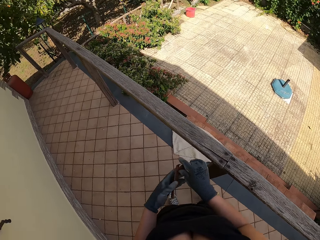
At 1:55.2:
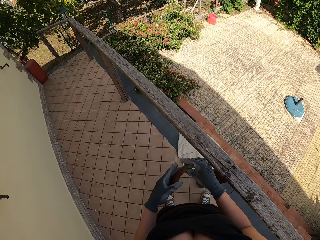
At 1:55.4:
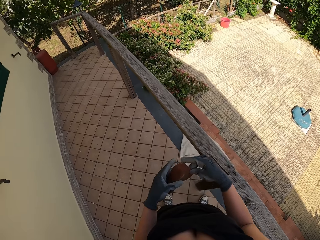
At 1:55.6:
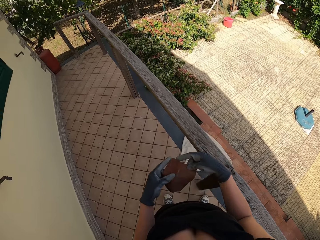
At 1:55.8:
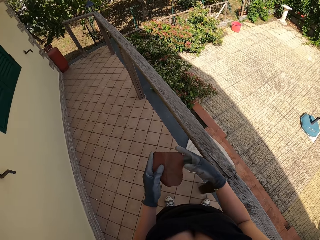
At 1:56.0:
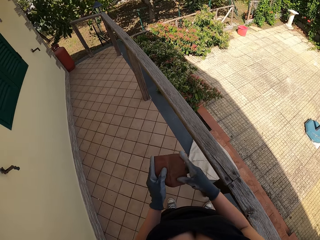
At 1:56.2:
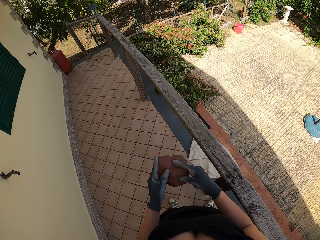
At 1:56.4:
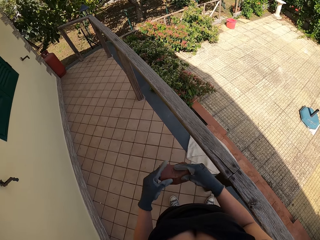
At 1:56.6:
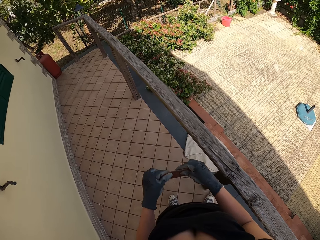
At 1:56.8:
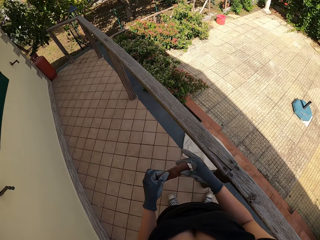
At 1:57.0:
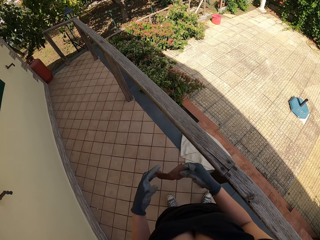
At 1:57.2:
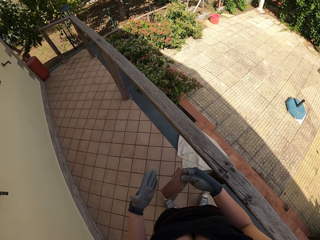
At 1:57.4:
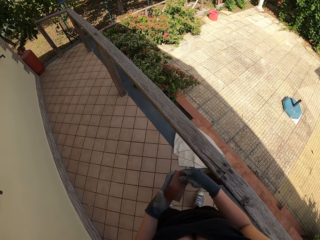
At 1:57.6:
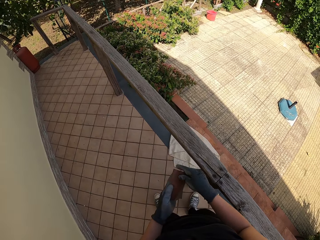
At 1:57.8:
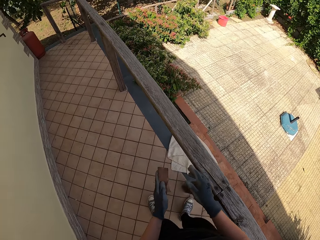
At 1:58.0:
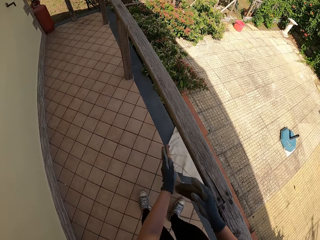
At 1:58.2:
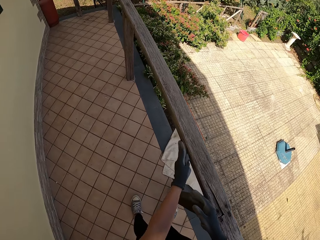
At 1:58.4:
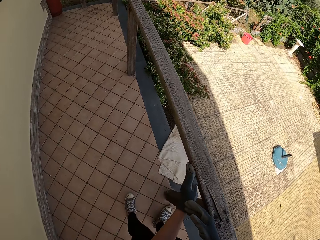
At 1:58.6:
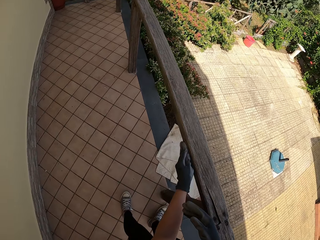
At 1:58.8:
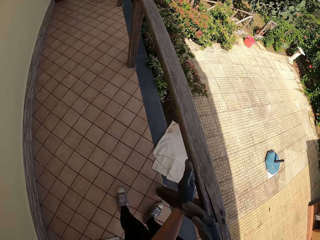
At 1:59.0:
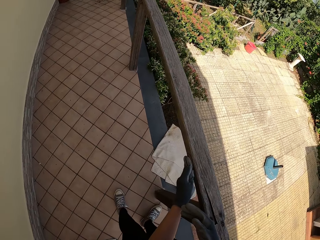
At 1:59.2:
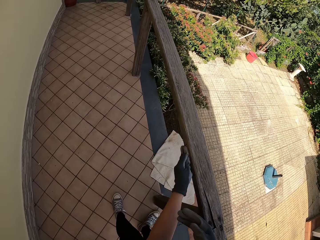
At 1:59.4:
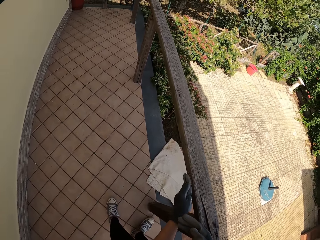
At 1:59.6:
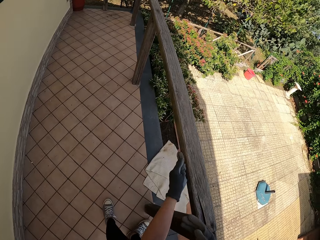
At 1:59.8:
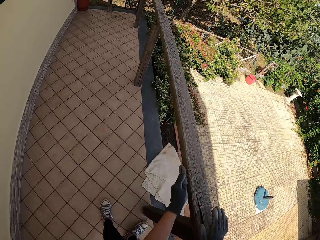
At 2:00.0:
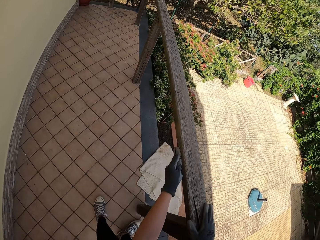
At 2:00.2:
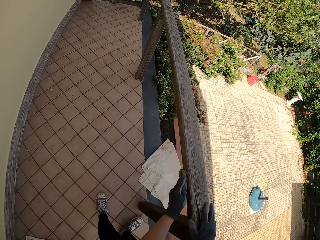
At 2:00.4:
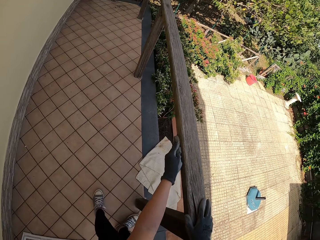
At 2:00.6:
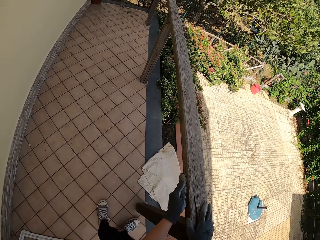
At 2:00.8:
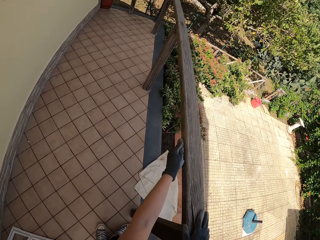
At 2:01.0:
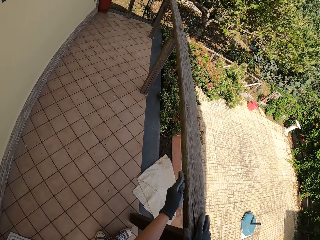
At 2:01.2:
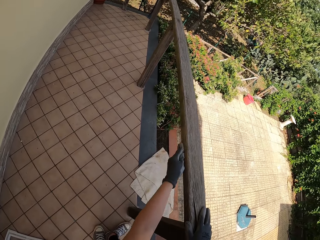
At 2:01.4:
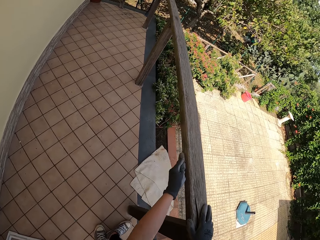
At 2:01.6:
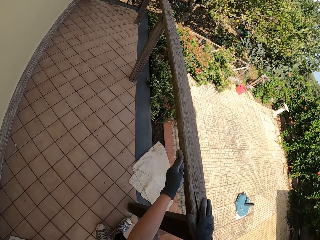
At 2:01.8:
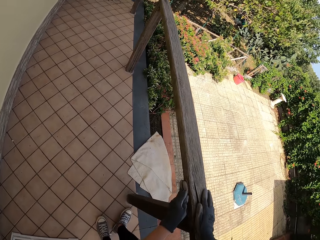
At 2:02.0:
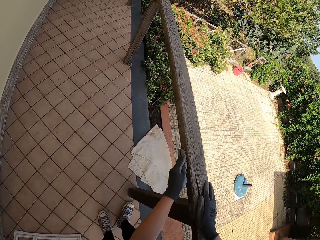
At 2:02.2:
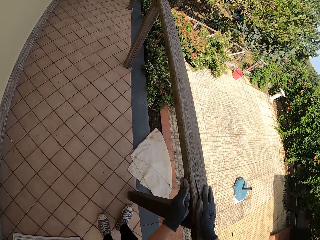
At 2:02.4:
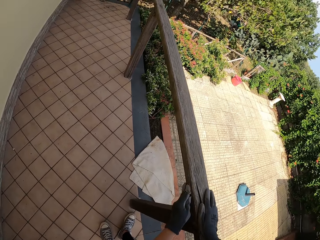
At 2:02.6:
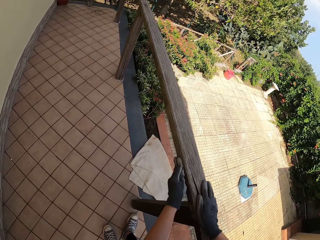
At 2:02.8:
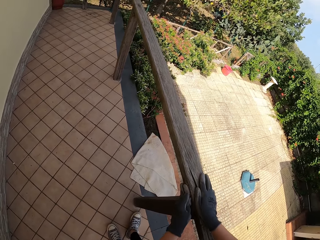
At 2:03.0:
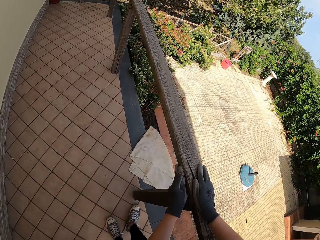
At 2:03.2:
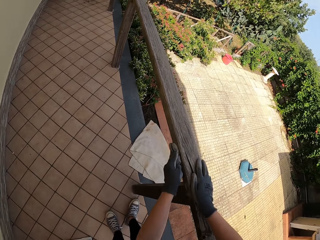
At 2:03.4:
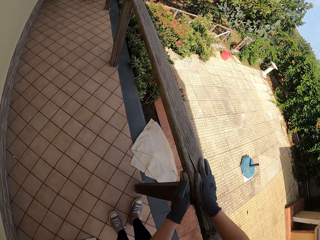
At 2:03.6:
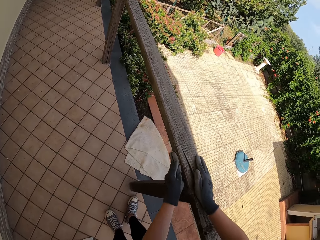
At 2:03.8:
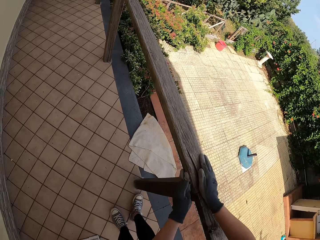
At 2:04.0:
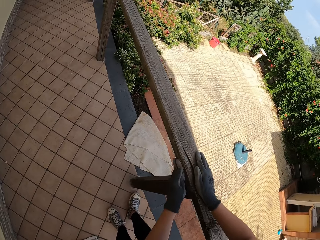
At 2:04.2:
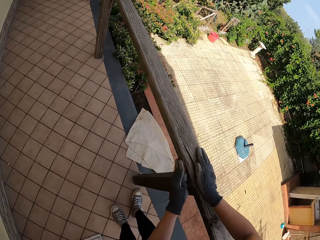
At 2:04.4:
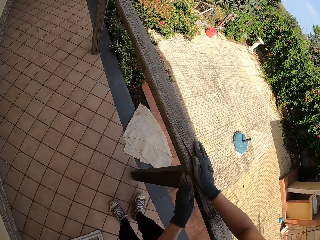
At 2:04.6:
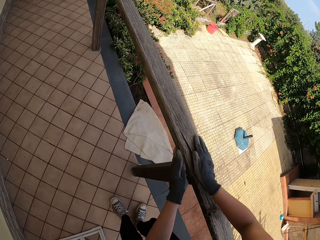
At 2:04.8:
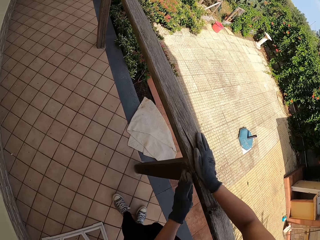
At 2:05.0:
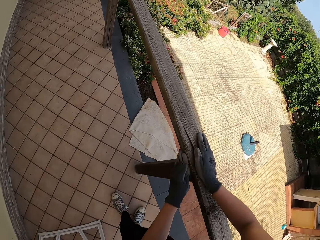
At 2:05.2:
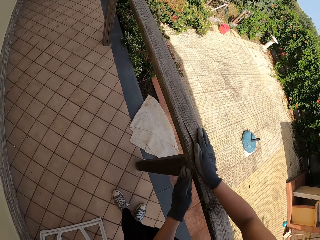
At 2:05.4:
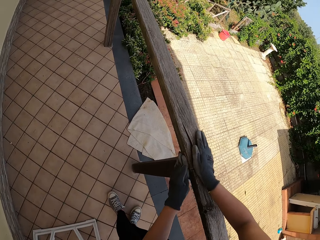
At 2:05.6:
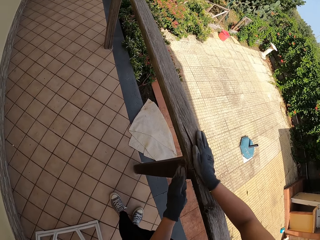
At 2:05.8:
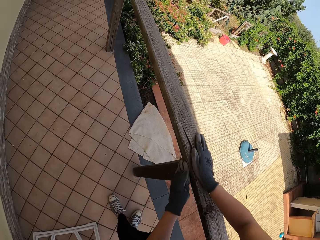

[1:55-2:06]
The camera wearer scrubs the balcony with the sandpaper with his left hand.

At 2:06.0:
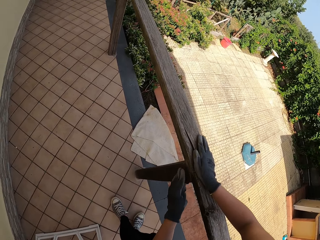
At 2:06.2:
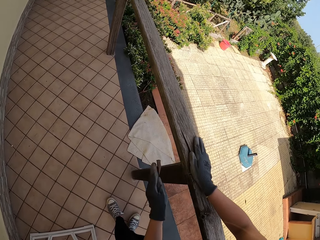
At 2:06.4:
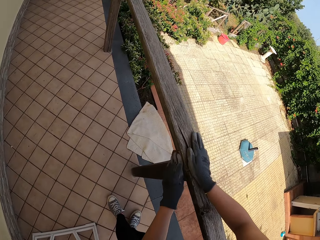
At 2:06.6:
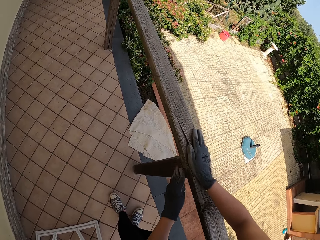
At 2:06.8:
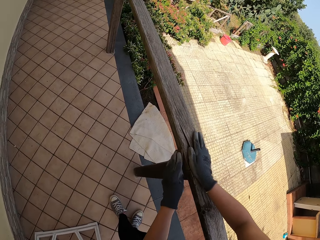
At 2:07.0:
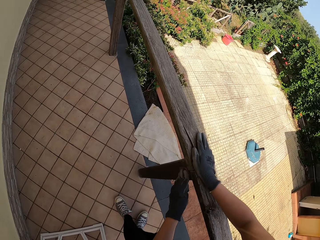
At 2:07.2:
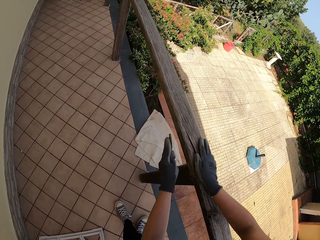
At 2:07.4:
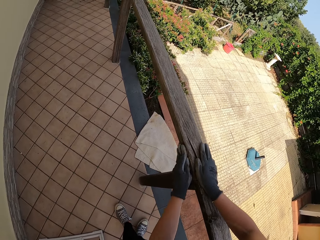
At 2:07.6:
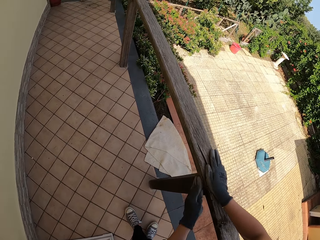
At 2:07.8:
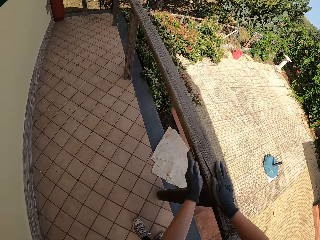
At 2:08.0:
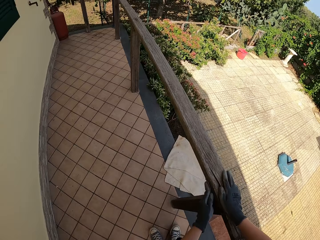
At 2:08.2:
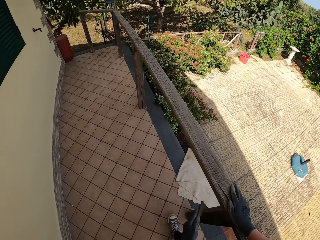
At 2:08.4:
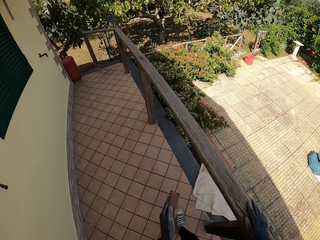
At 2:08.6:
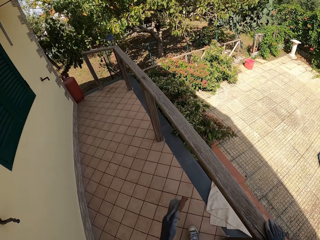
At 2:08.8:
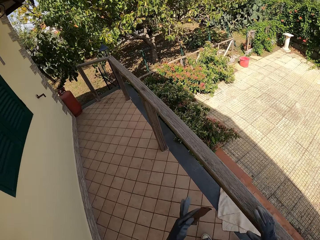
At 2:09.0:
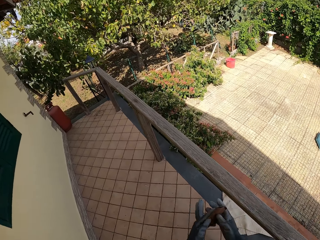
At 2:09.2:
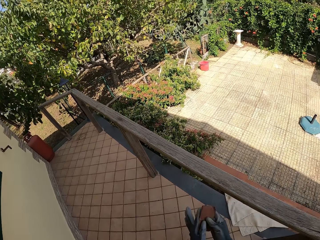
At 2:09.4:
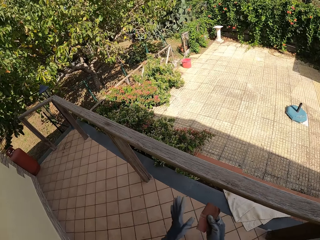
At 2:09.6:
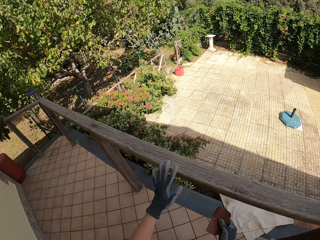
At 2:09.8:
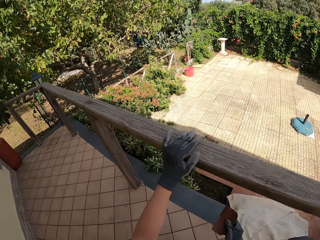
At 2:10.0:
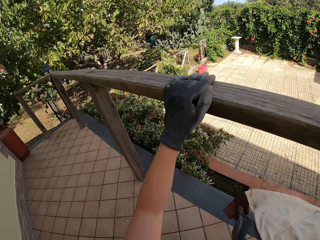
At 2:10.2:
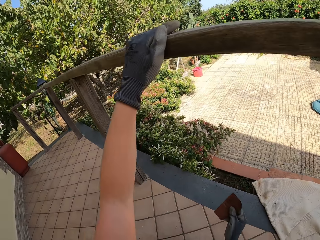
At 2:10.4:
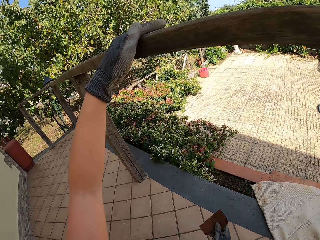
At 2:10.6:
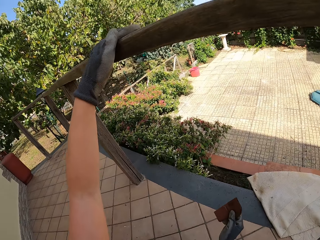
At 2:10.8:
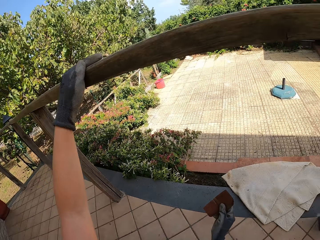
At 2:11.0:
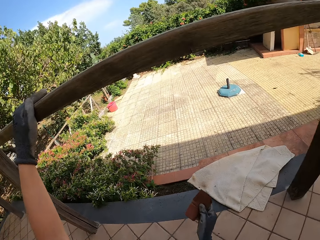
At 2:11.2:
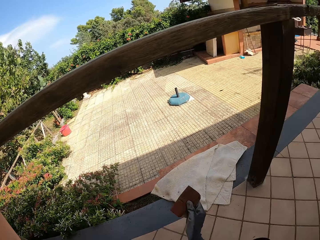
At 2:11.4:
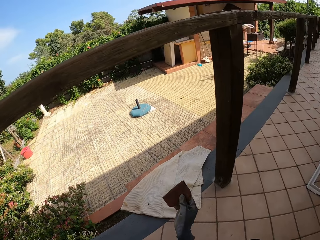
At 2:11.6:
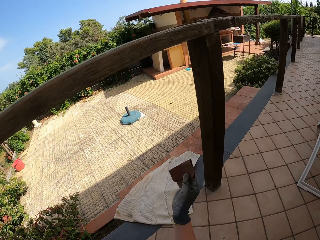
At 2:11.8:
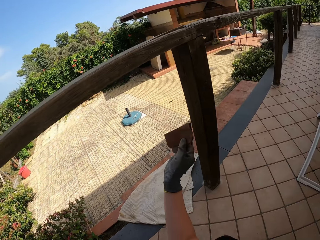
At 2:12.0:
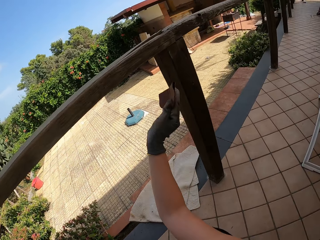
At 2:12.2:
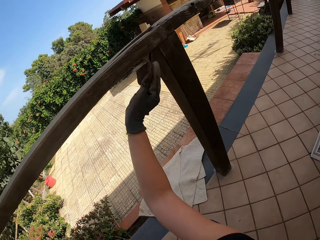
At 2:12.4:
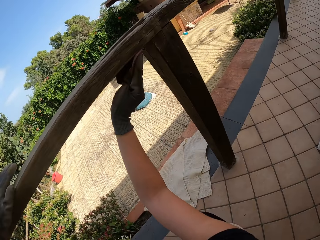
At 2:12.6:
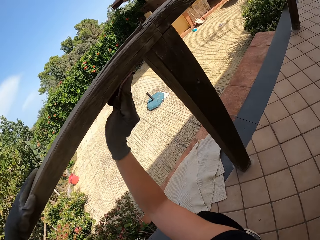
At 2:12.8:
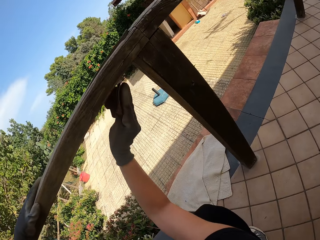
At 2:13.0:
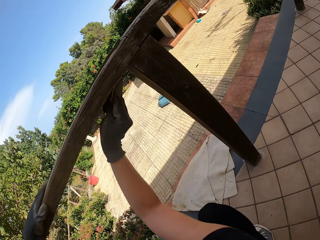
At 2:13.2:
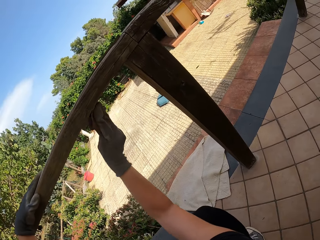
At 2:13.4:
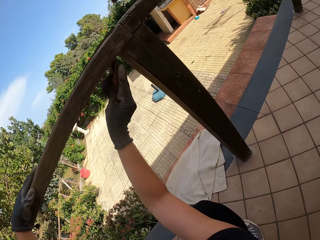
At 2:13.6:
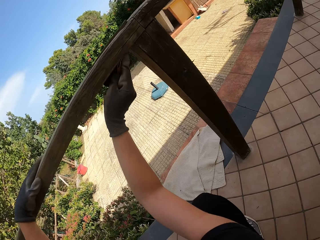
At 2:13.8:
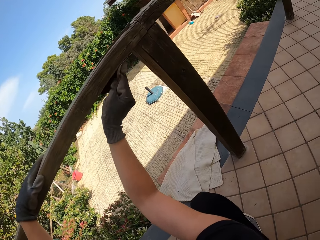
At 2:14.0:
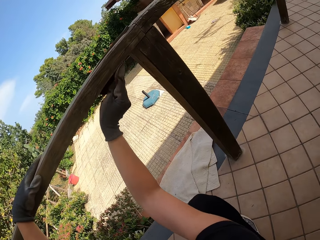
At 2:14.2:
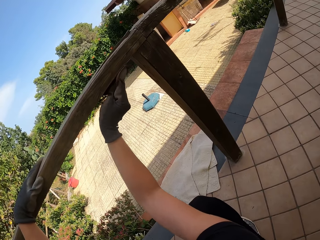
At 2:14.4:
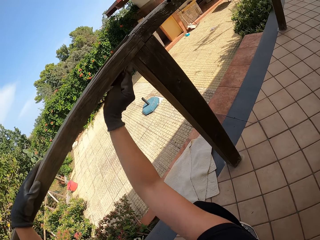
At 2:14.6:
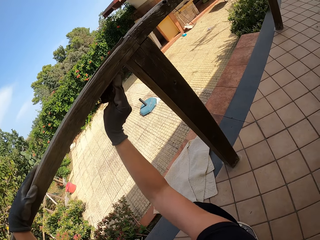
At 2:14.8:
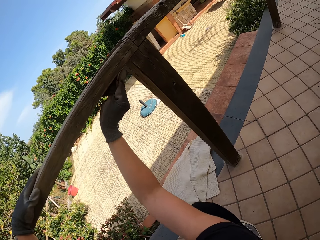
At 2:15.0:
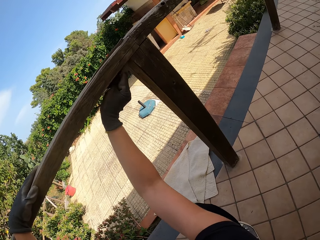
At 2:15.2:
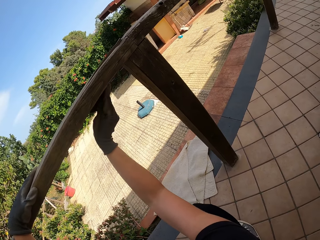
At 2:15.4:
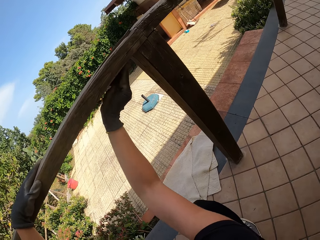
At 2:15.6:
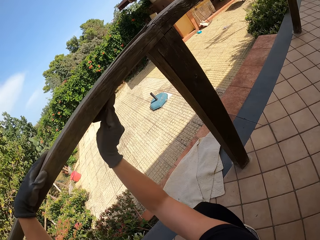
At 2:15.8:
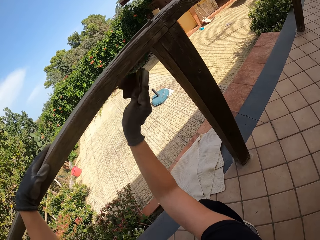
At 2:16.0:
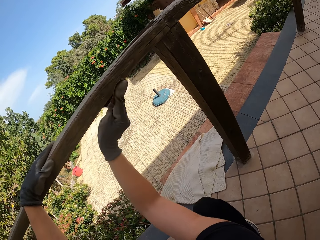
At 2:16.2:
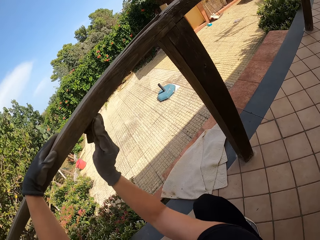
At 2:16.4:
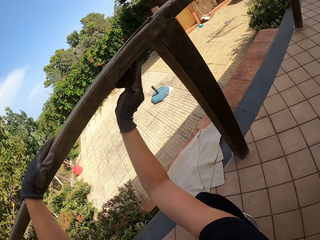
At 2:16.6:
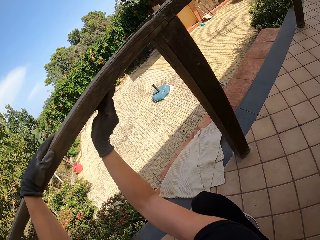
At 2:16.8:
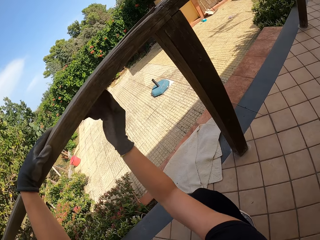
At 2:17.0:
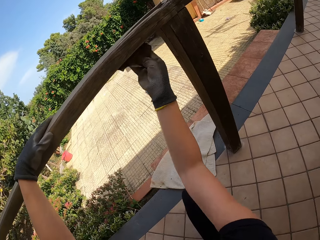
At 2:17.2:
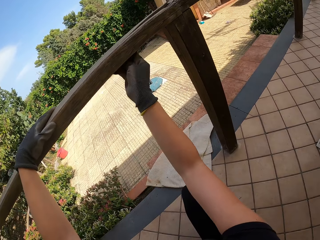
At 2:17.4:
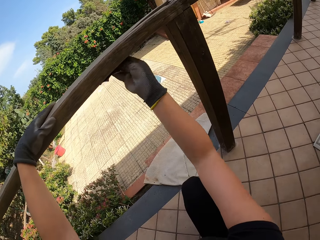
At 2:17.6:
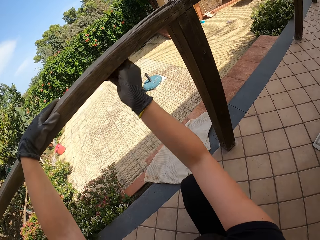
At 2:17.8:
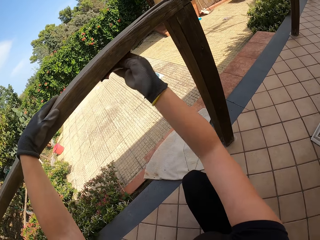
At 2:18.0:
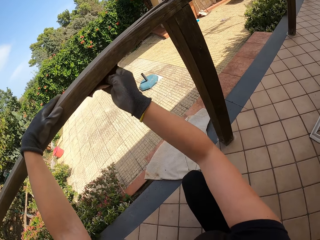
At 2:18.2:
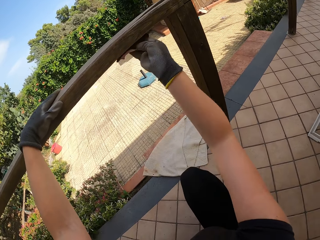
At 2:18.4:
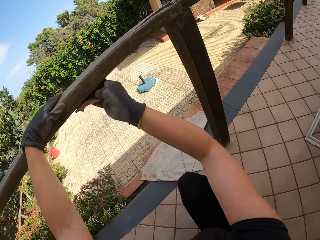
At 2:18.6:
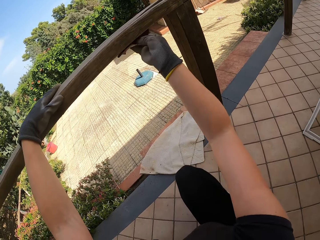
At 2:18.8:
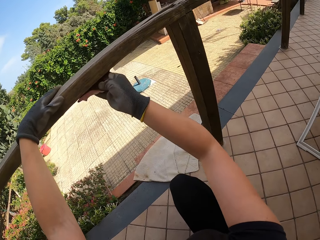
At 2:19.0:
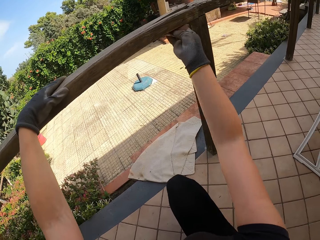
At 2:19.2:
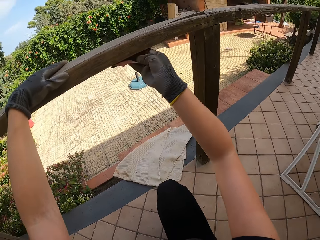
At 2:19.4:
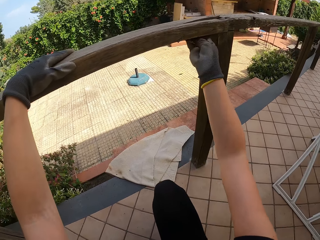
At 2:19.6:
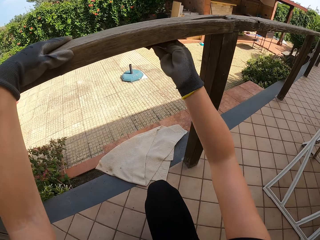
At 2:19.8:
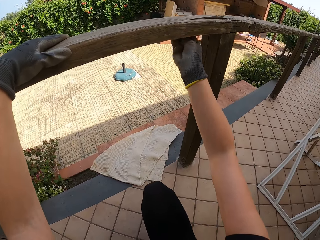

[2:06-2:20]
The camera wearer stops scrubbing the balcony and passes the sandpaper to the right hand from the left. He holds the balcony with his left hand. He bends down. He looks around the balcony. He scrubs the balcony with the sandpaper with his right hand.
